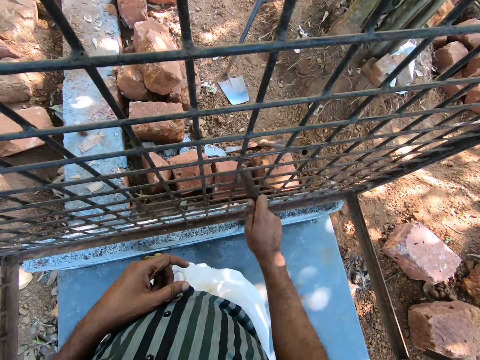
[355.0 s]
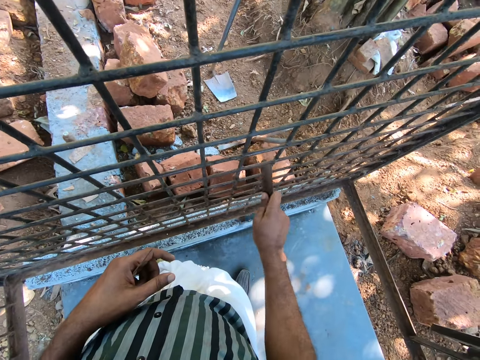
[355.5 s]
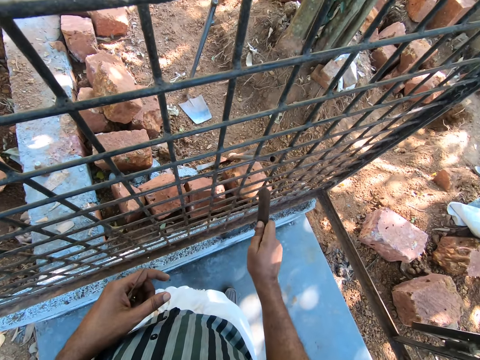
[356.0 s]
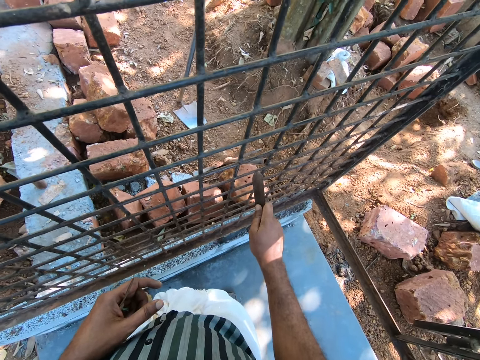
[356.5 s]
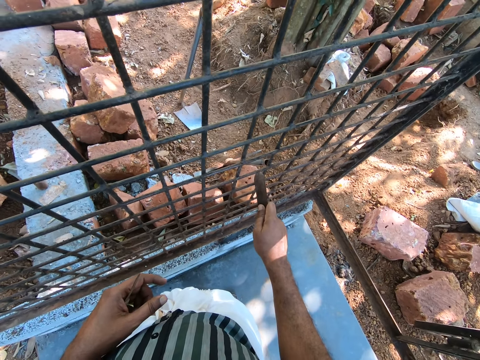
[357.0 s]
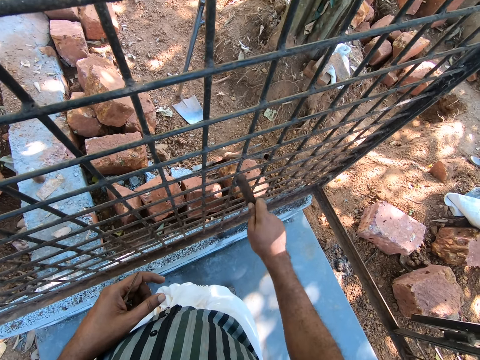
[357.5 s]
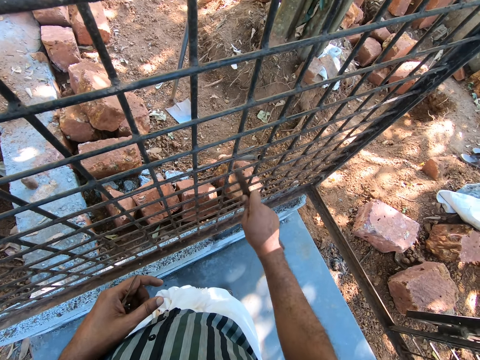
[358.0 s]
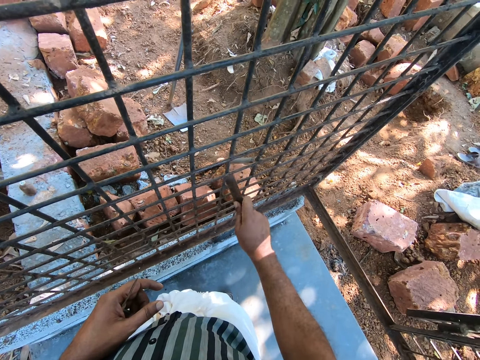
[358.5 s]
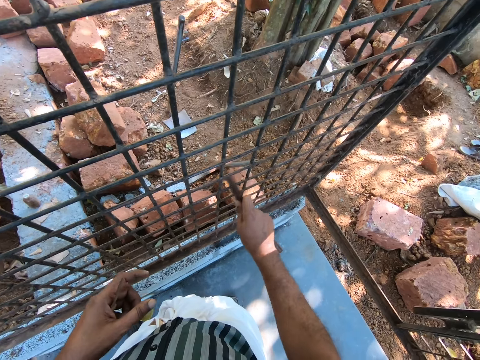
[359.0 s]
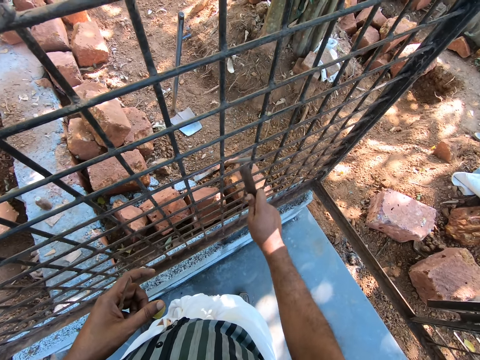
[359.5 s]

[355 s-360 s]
The camera wearer sands the grill.

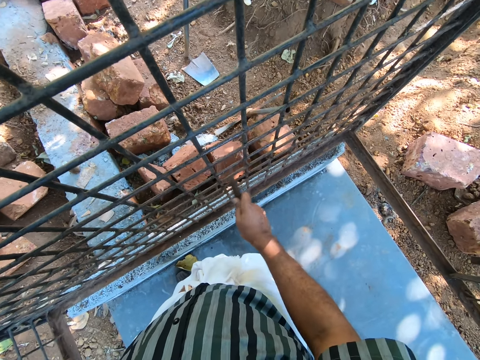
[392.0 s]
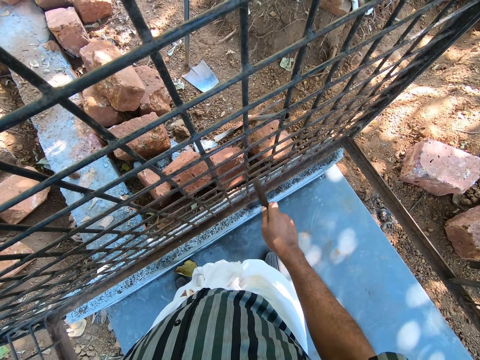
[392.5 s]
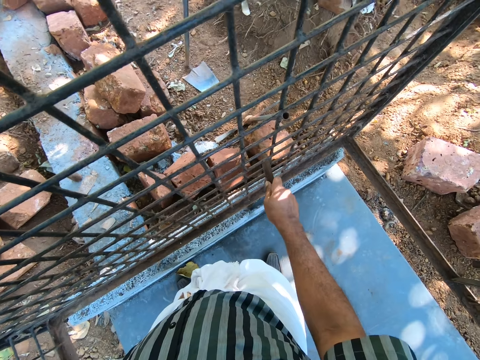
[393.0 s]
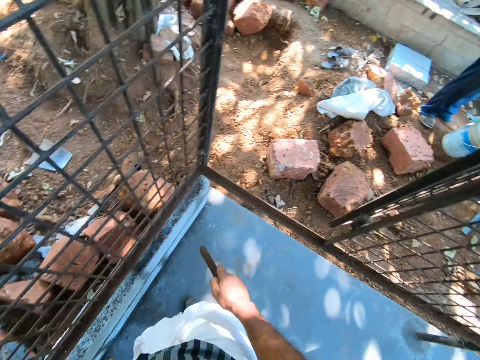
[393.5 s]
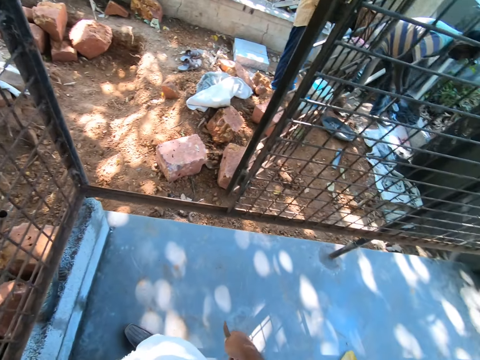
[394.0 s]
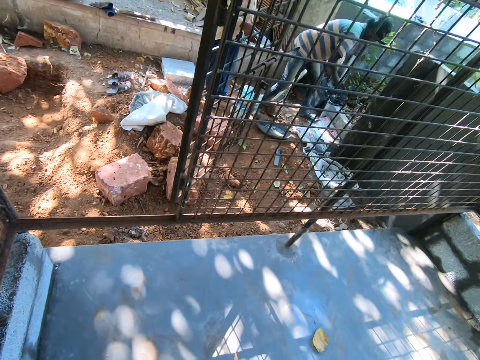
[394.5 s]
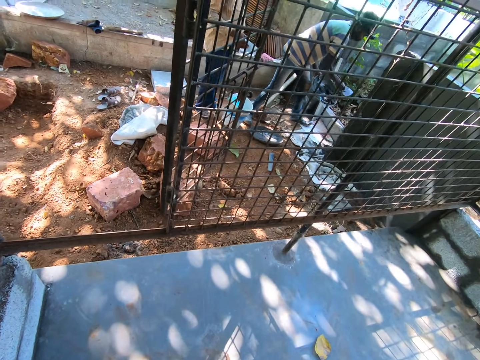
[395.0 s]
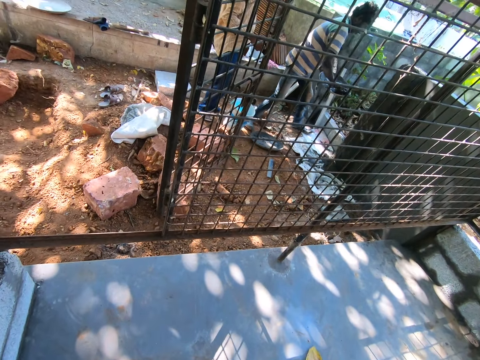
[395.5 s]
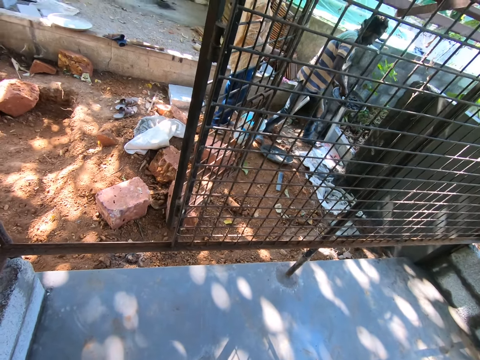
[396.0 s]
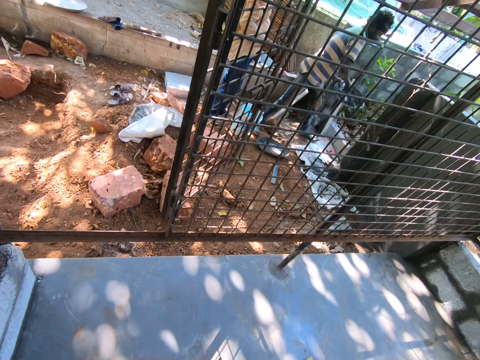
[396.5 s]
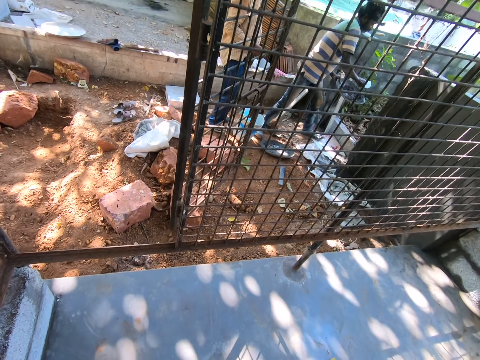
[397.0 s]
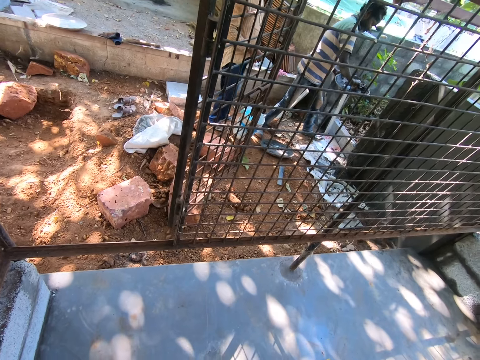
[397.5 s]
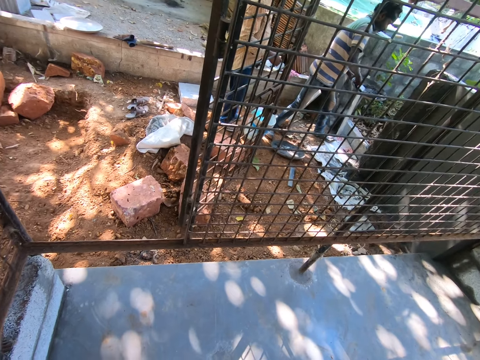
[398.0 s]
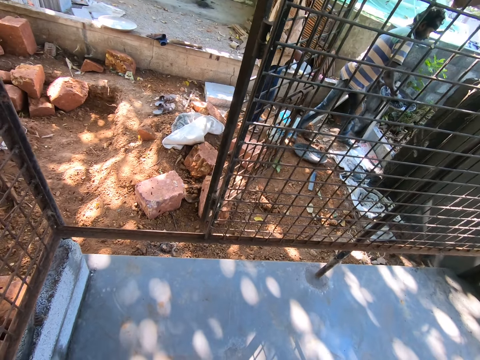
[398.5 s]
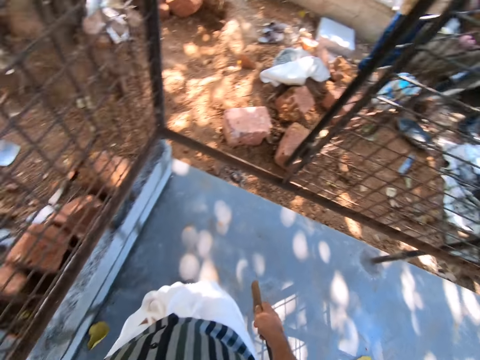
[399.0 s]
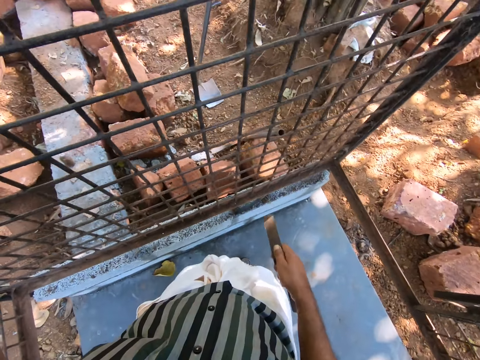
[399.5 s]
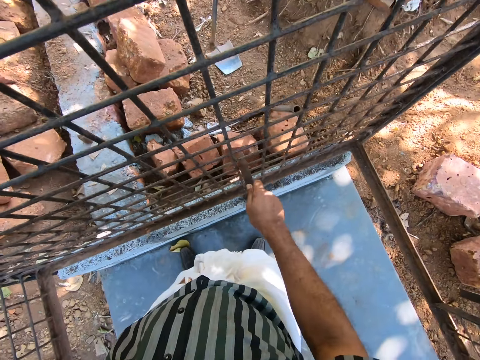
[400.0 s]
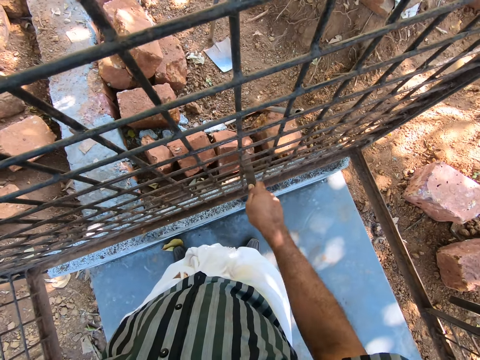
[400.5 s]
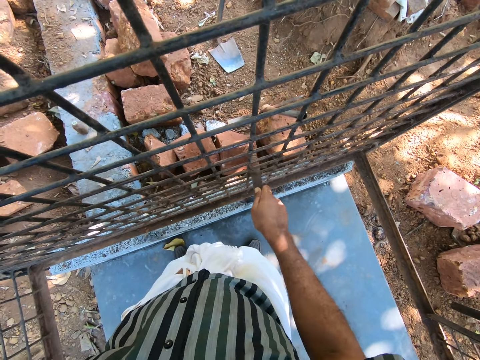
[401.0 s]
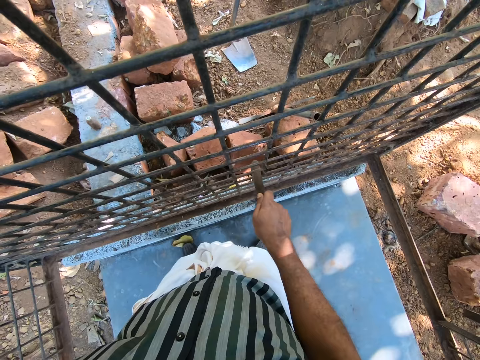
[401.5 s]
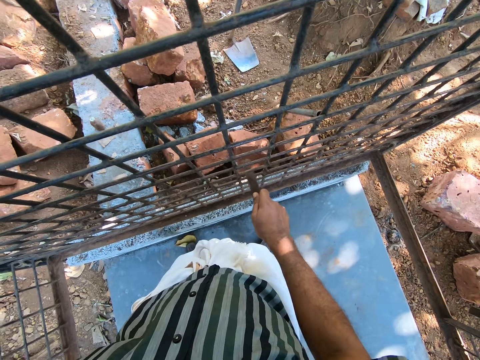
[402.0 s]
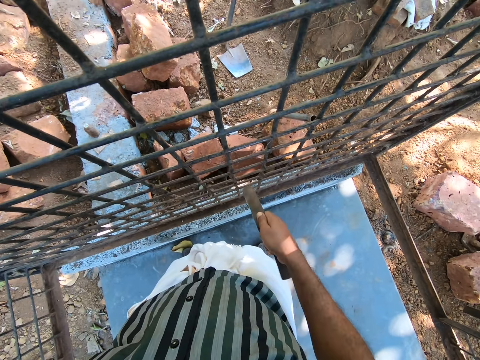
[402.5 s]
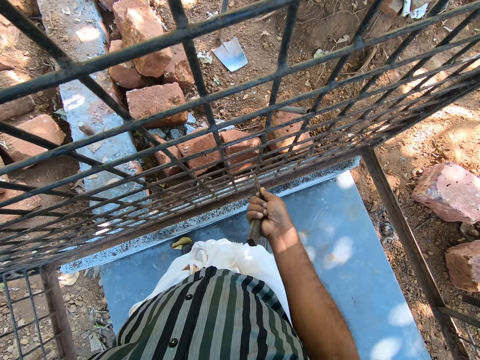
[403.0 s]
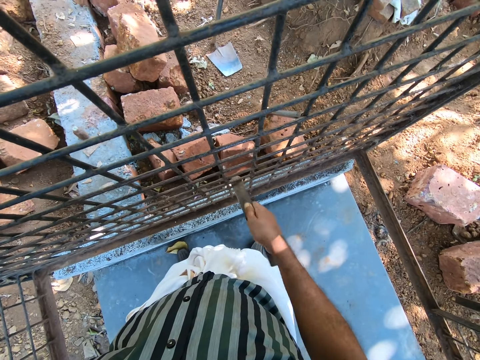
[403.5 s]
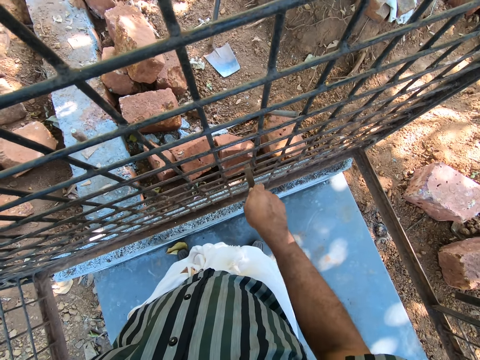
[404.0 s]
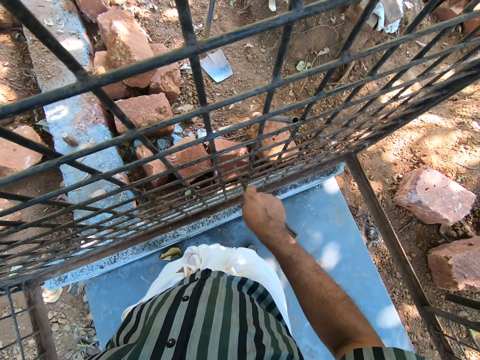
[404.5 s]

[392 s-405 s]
A person stands on the brick. The camera wearer talks with a man. The man plasters a wall. Another person holds the bowl and holds the trowel. The camera wearer sands the grill.

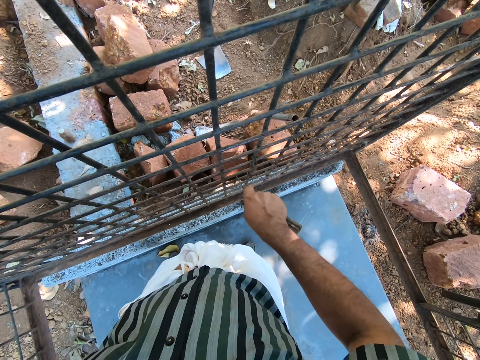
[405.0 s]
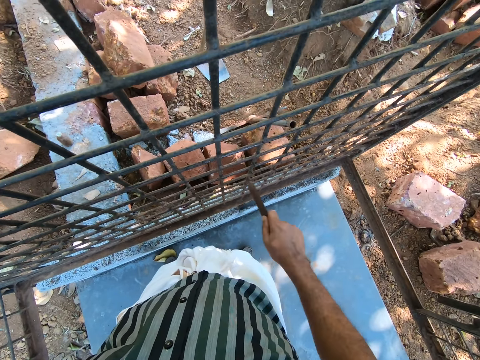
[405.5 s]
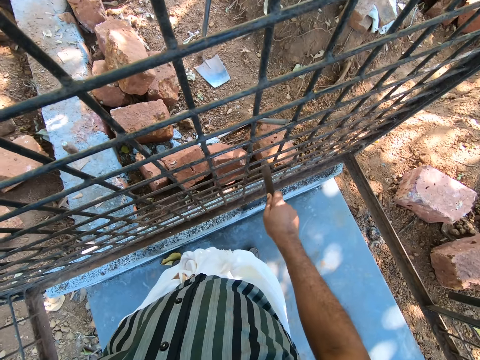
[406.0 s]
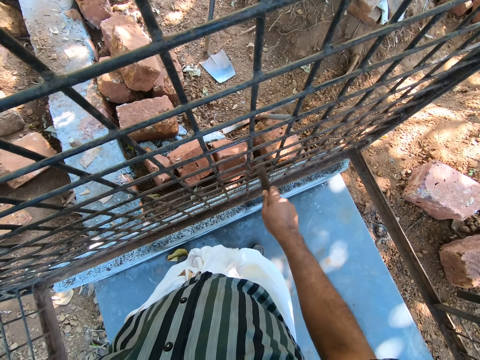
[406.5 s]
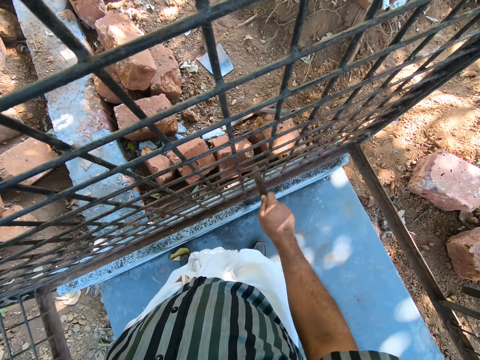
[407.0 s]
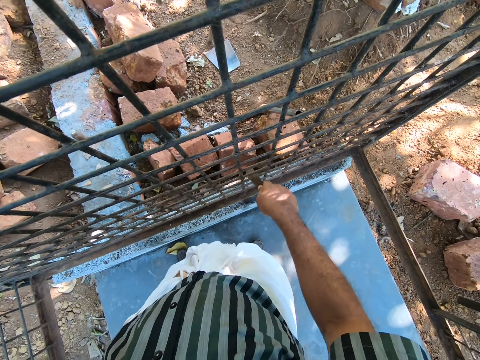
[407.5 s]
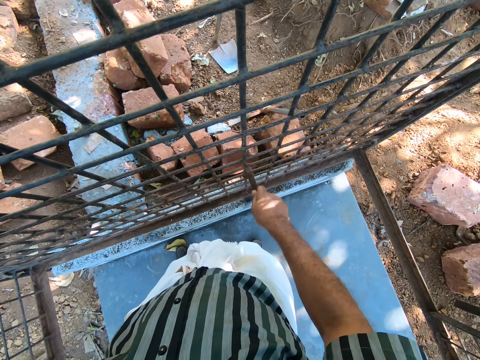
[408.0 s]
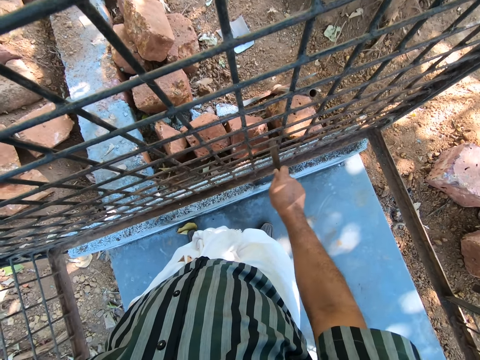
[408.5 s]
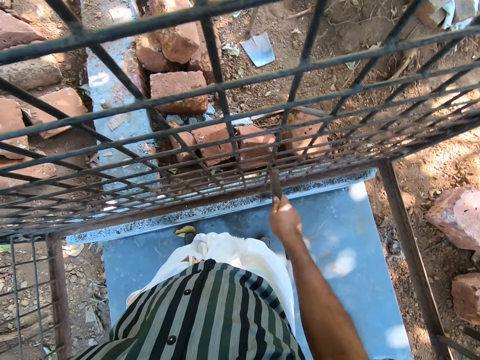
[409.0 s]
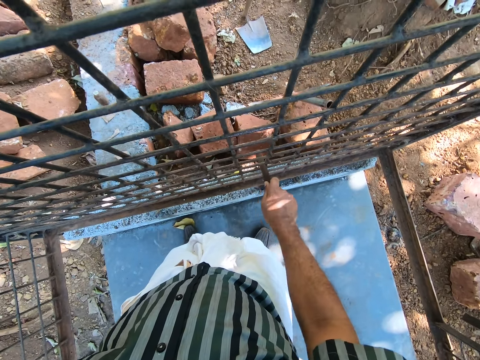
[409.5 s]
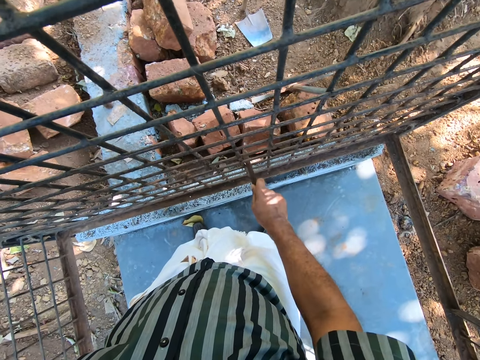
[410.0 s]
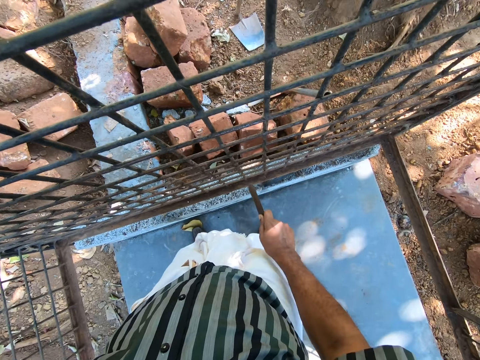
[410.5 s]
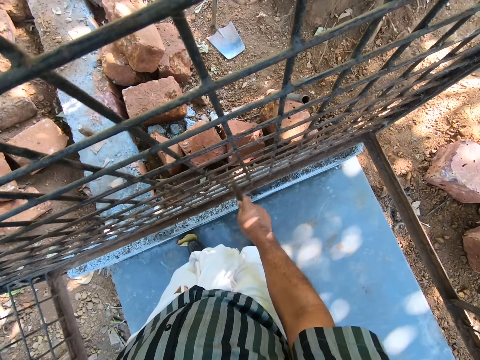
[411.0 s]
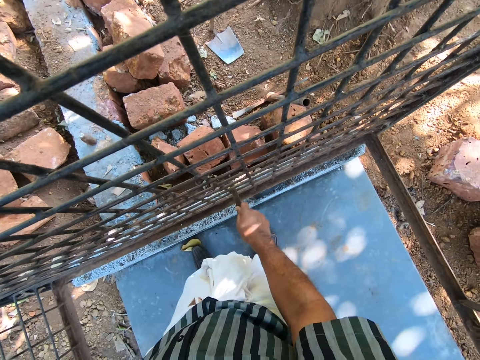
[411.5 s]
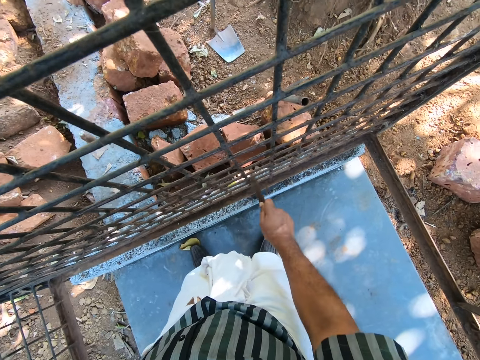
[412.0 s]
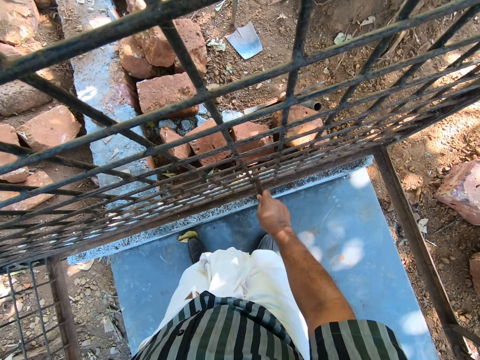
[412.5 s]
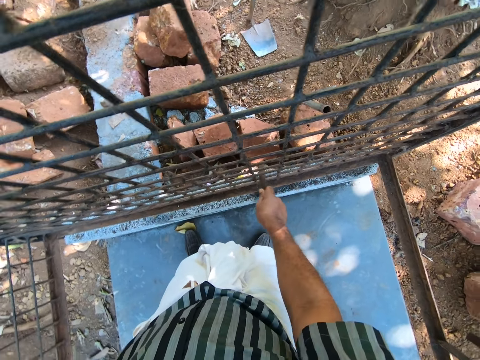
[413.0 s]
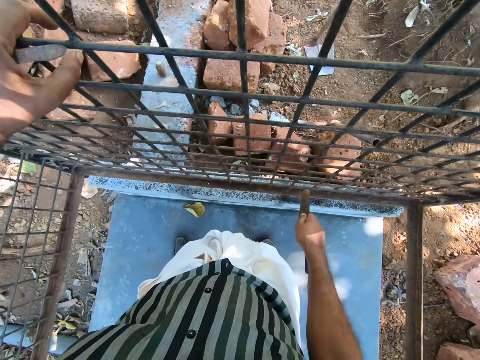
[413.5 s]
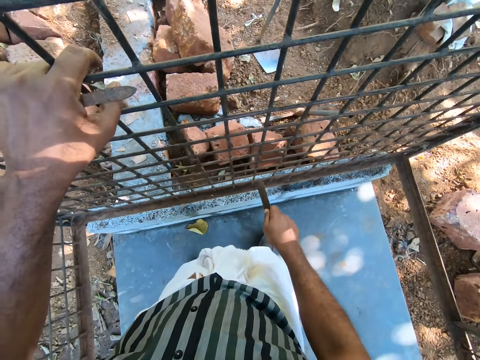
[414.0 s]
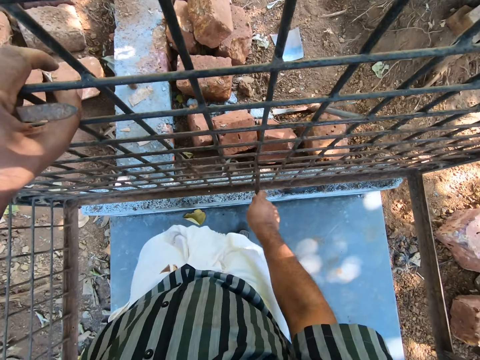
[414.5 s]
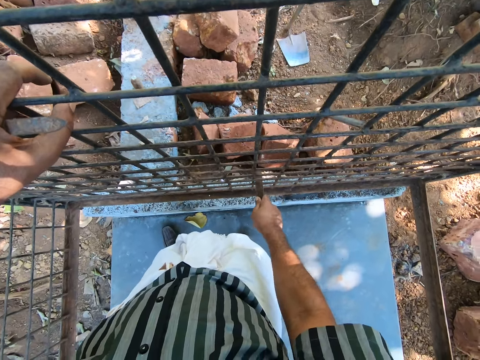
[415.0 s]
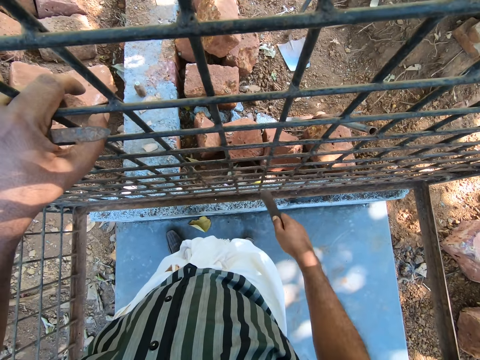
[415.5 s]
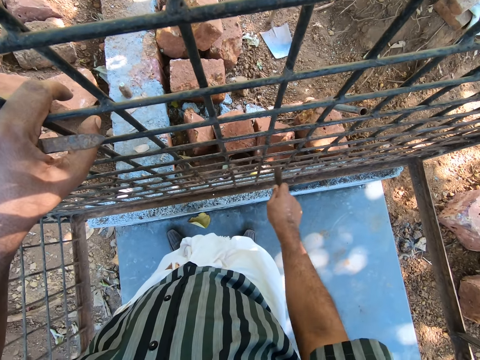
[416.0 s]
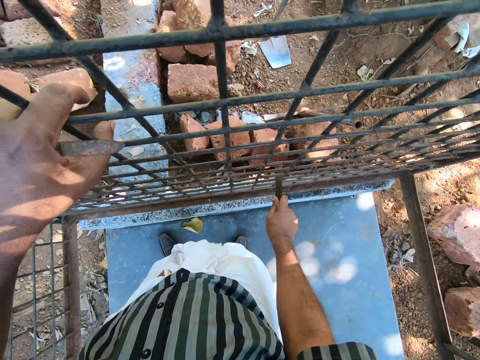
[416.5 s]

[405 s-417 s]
The camera wearer holds the wire metal.
